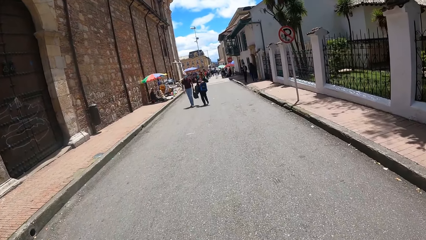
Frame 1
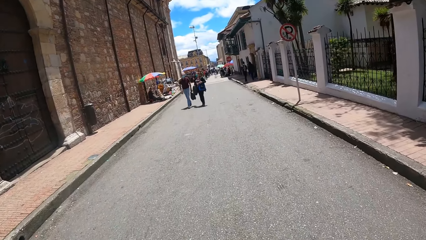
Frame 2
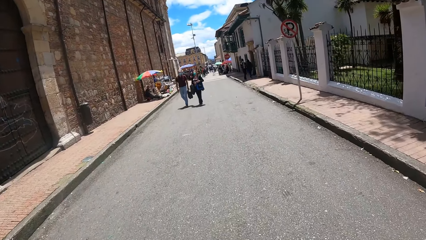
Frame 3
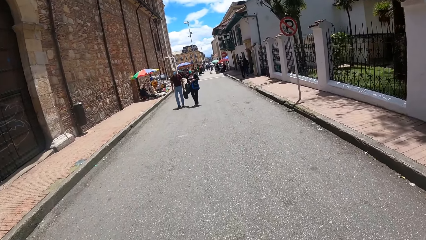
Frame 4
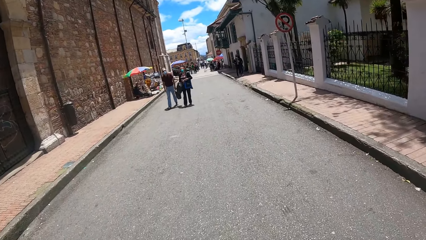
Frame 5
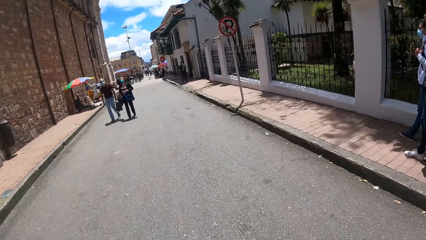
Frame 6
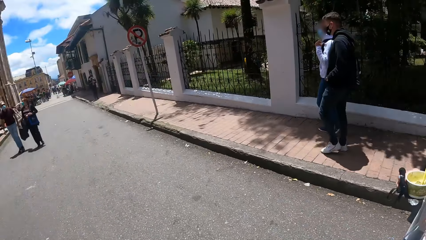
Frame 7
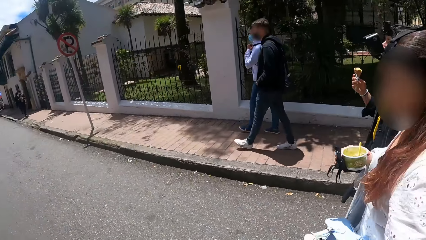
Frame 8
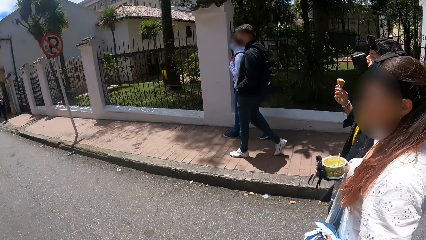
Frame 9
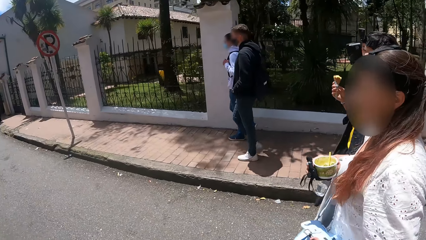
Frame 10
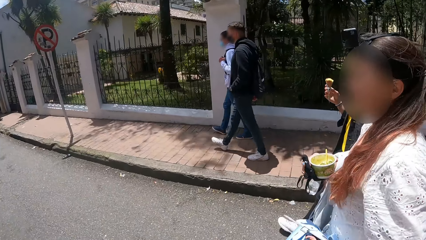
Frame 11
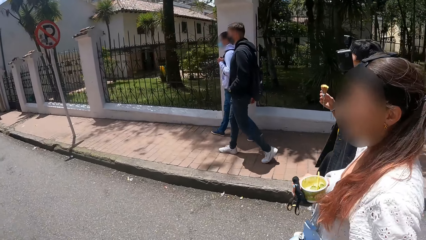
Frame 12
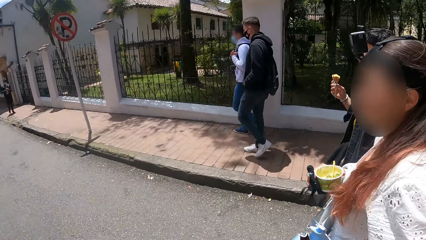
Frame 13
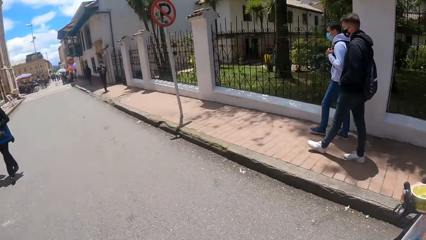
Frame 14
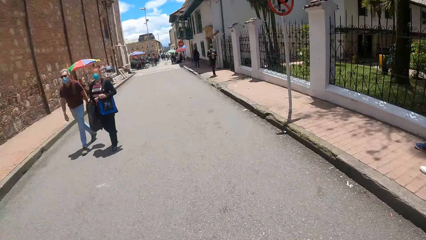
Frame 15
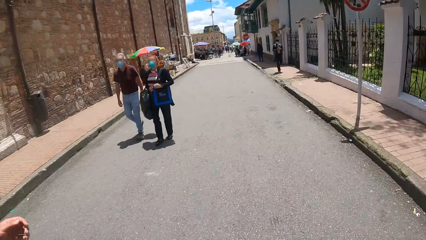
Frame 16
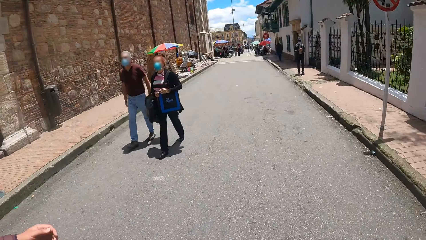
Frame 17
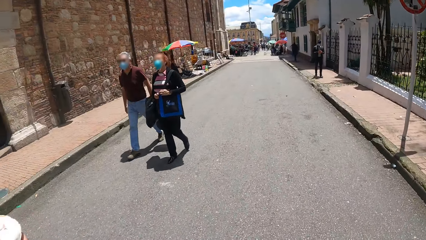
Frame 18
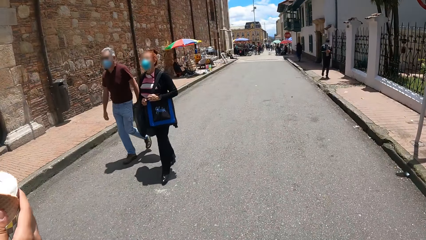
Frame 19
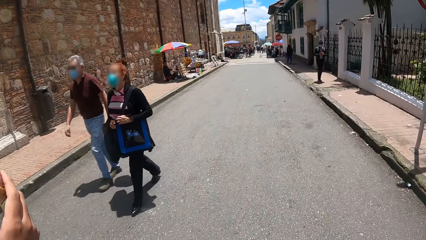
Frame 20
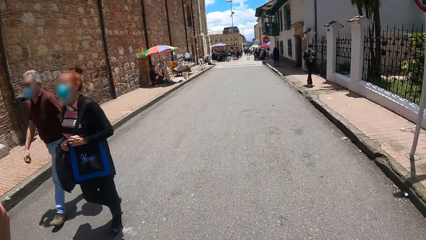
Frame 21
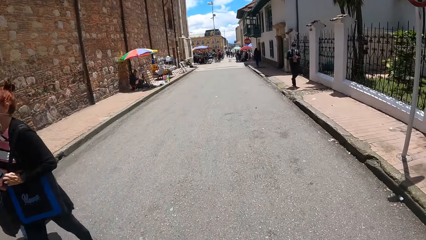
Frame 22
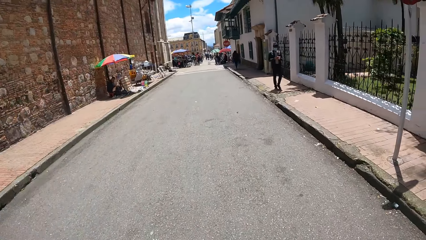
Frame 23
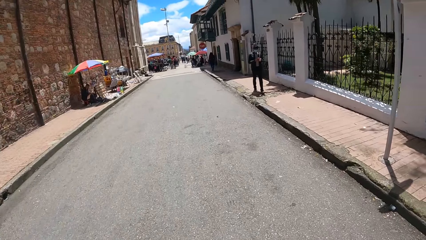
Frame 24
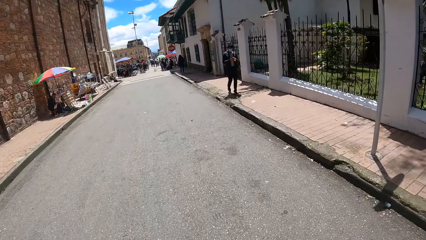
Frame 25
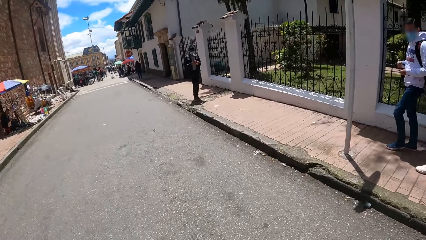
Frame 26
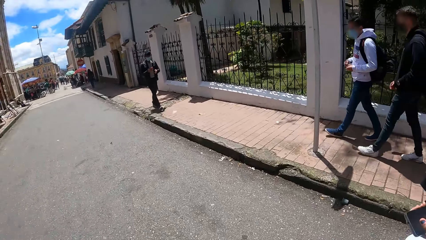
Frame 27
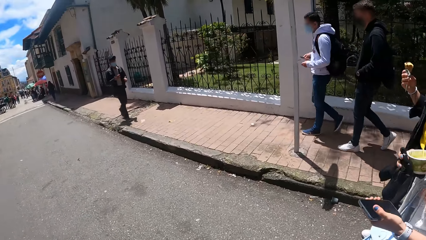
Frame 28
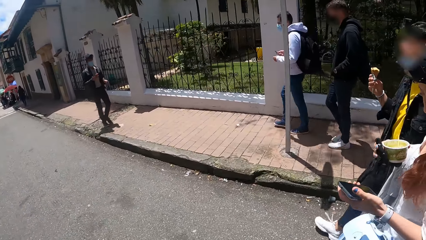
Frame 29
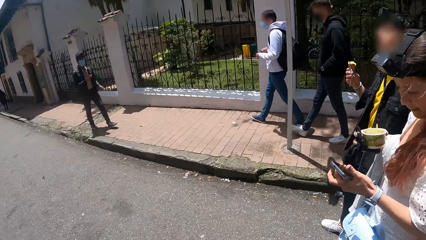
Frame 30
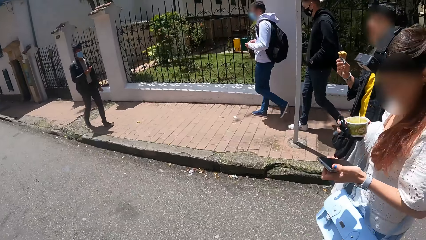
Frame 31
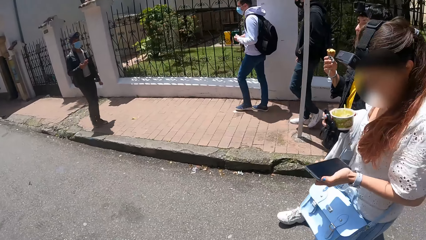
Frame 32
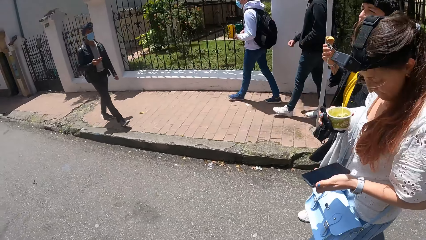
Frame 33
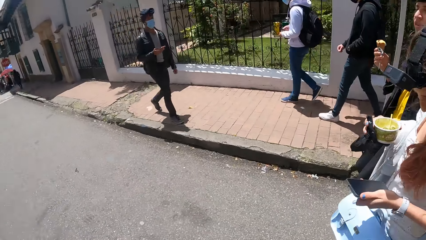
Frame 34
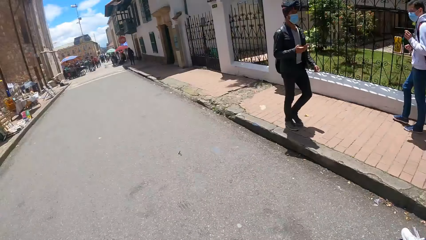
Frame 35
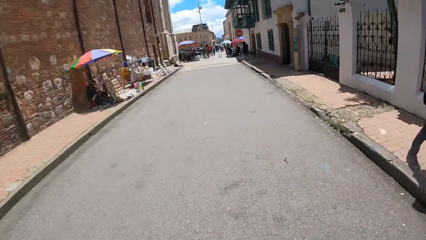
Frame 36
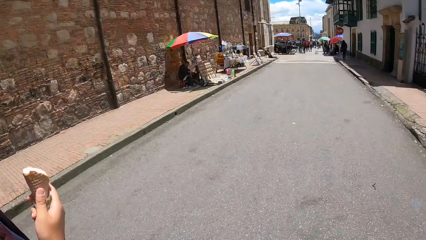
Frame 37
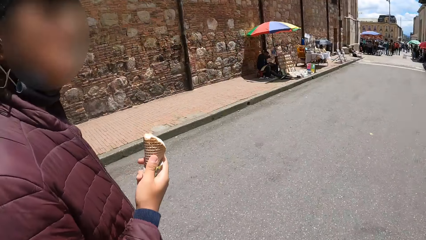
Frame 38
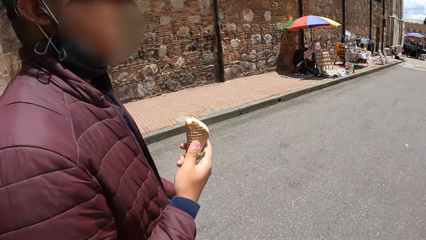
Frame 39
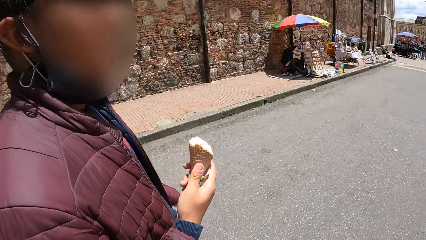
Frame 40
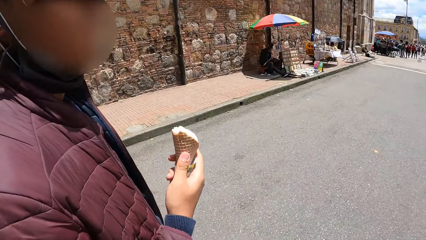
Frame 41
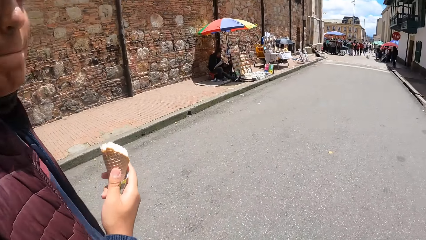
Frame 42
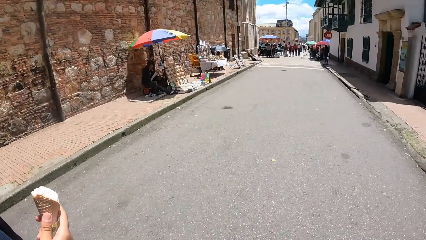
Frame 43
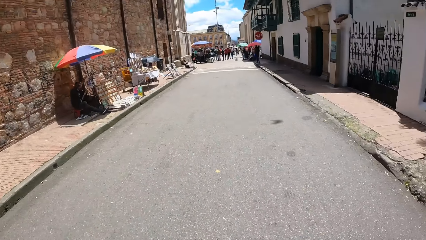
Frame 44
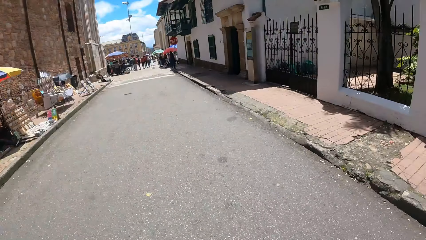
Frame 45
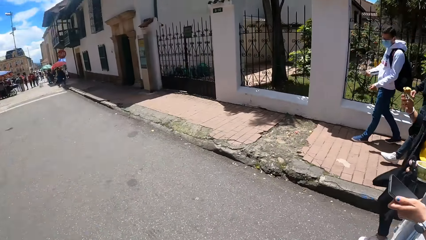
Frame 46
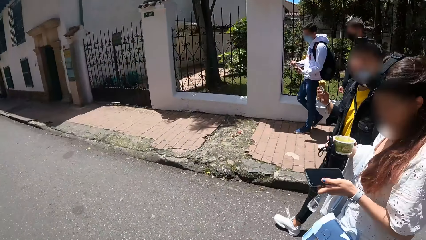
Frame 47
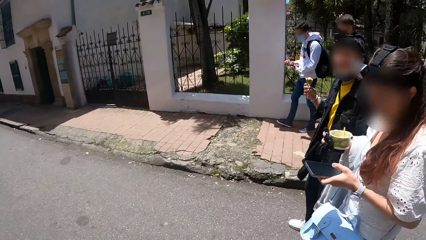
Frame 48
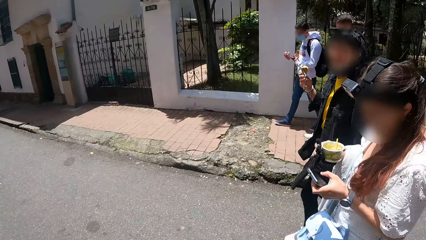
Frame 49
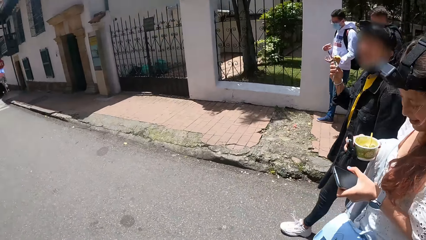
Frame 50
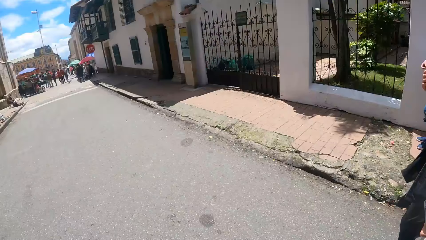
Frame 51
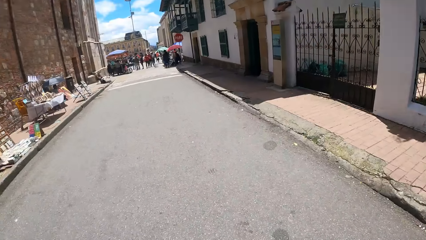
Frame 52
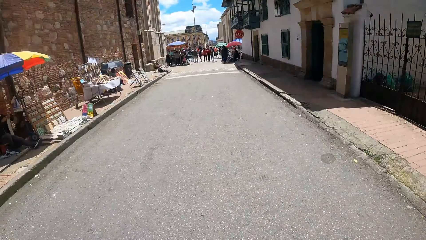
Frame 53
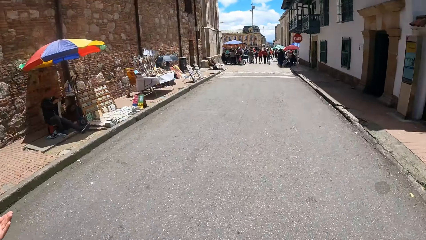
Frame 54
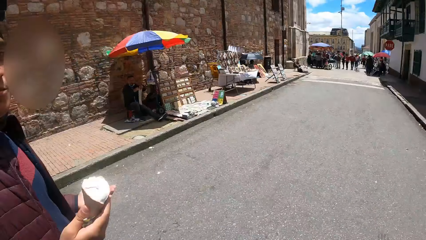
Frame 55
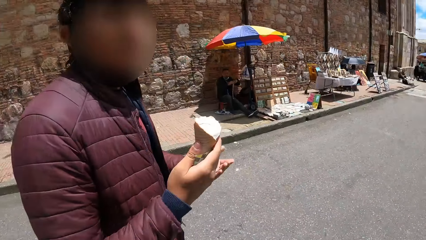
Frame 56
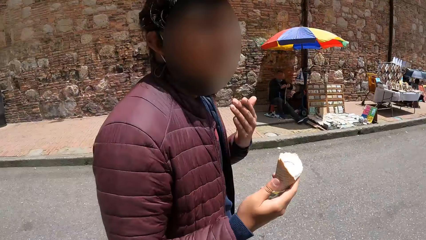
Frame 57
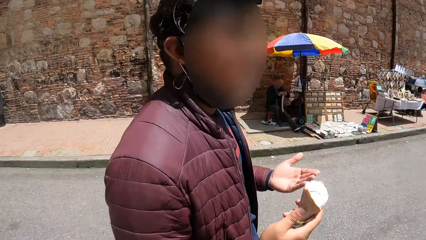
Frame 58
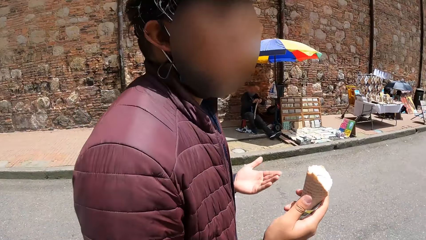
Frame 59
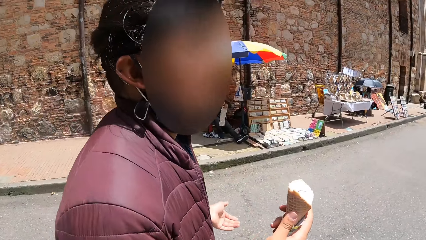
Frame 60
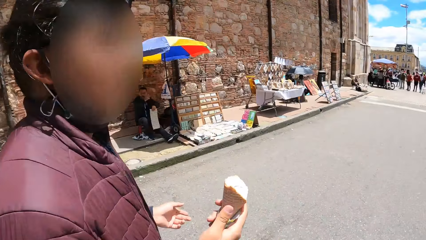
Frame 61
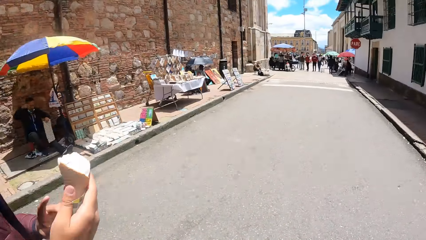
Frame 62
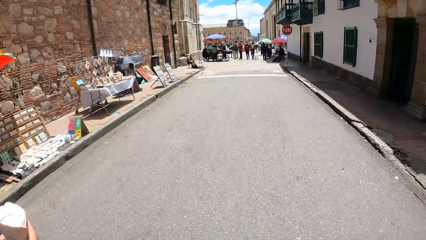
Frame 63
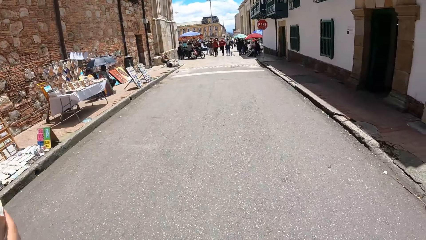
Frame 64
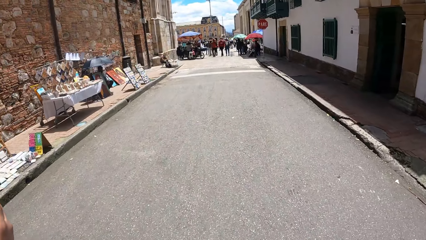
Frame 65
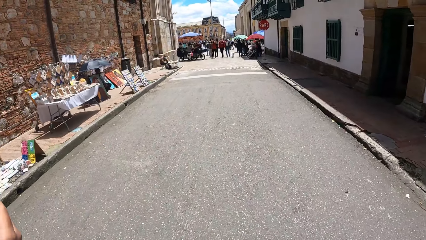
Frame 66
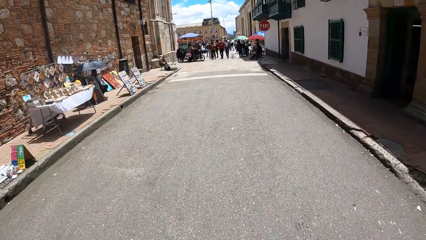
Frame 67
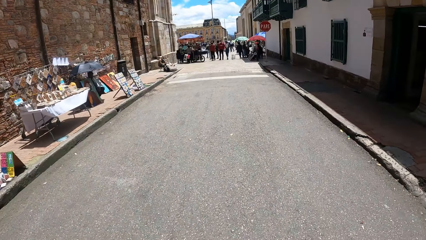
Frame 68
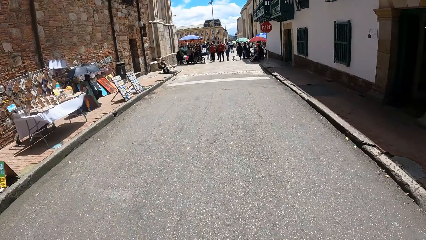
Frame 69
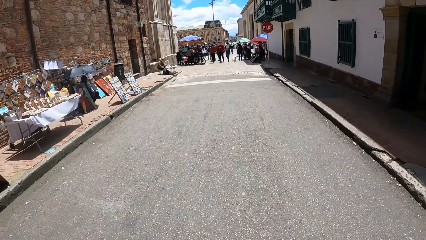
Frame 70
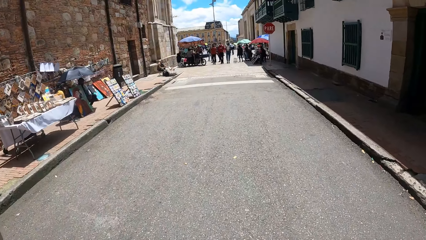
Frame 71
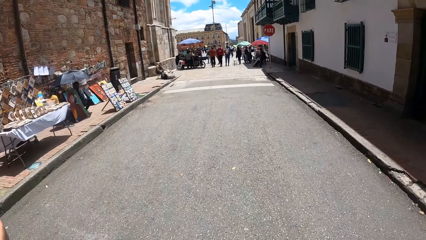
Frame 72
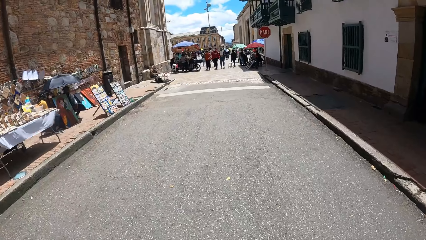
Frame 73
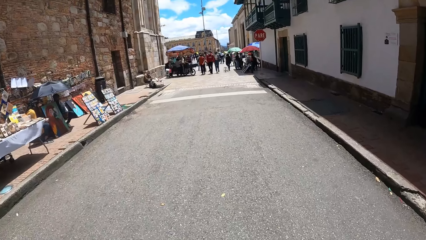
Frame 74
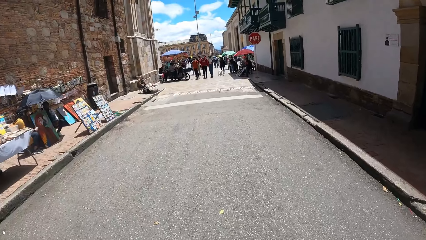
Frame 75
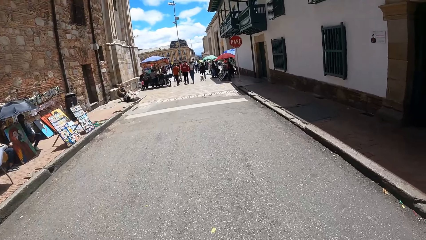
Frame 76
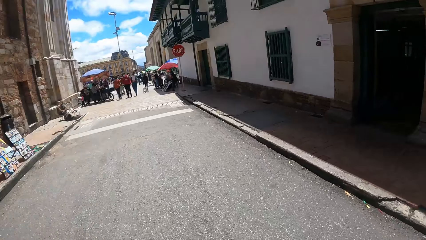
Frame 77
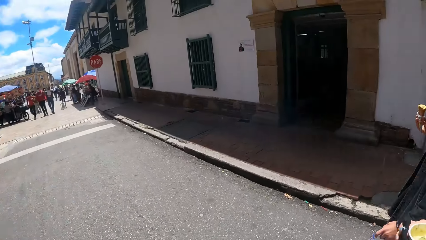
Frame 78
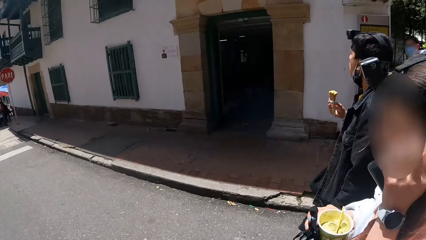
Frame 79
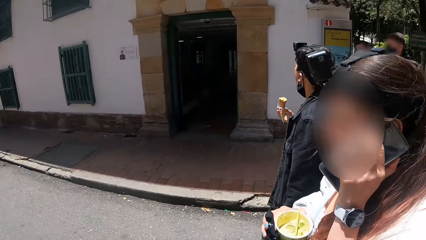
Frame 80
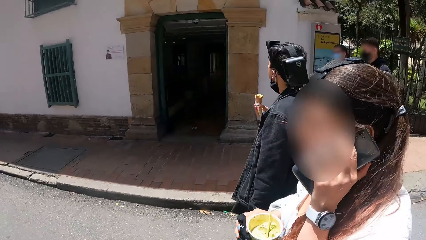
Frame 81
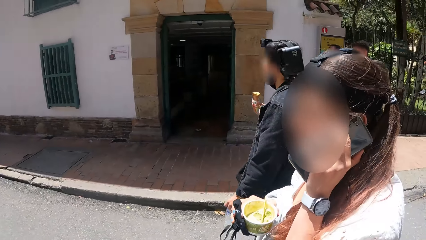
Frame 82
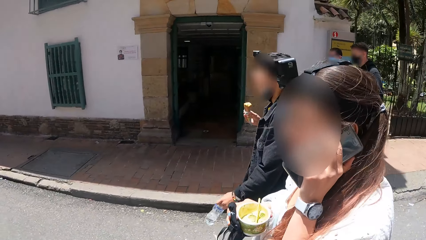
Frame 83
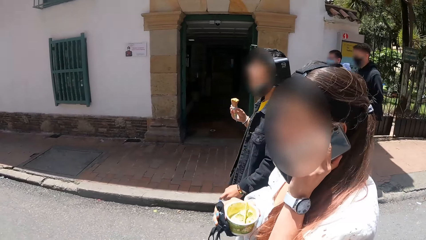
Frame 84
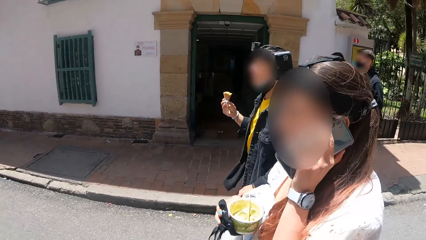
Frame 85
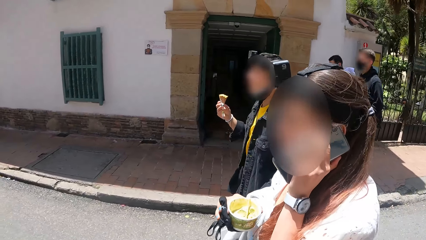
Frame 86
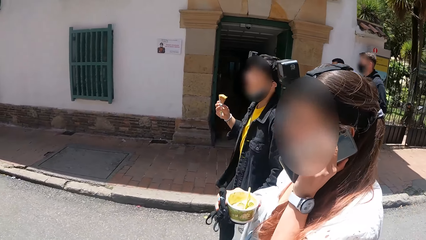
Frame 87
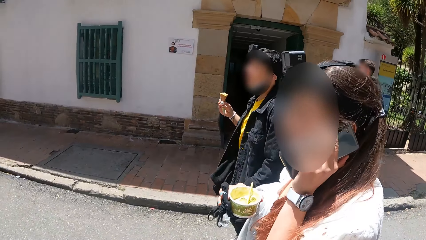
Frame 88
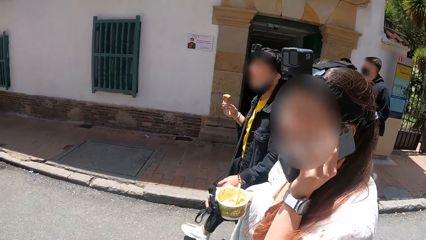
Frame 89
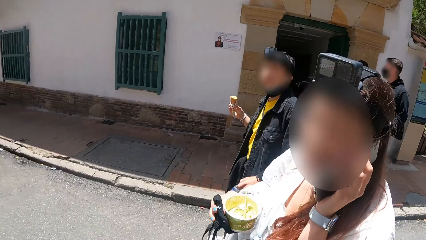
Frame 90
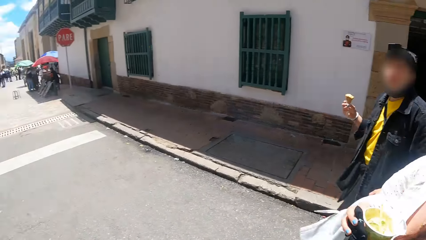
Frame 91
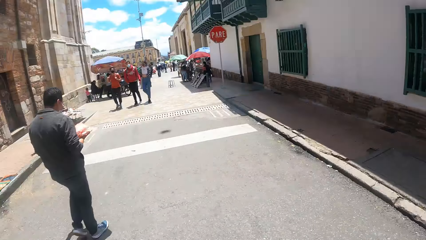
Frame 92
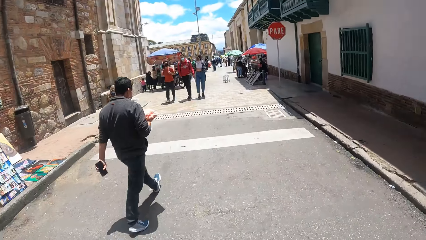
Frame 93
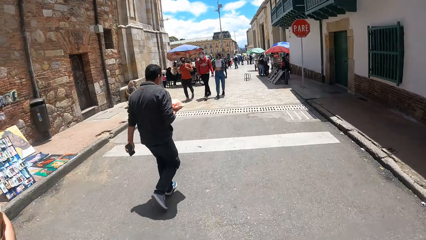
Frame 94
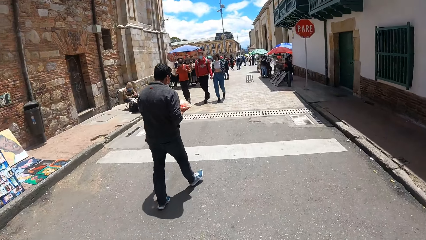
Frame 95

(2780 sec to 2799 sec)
The camera wearer looks at a person. They look around. They look at a man. The person uses her phone. The camera wearer interacts with another person. The man converses with the camera wearer. They walk along the road. They look around. They look at a woman.
